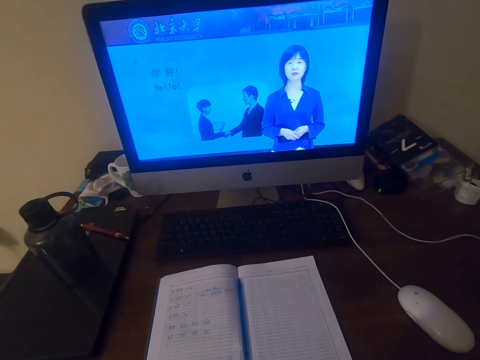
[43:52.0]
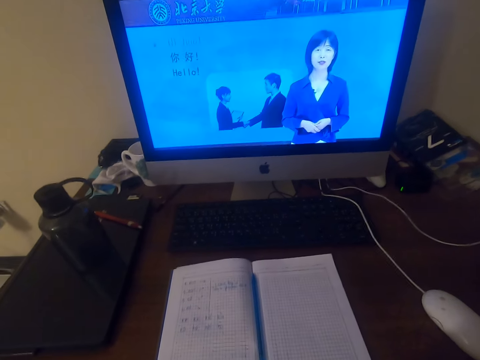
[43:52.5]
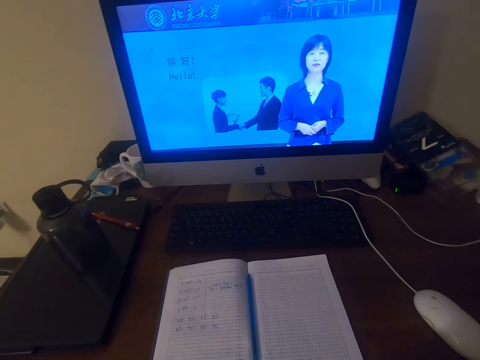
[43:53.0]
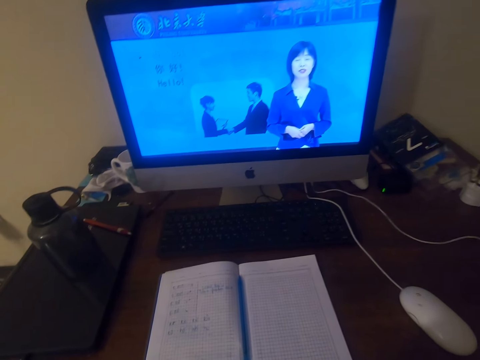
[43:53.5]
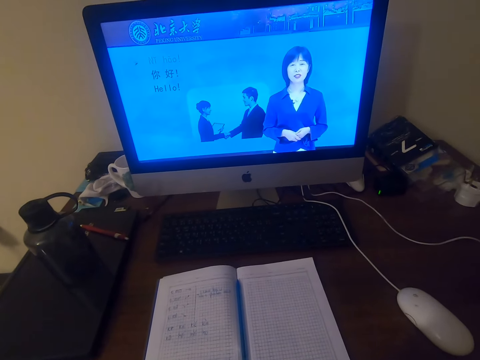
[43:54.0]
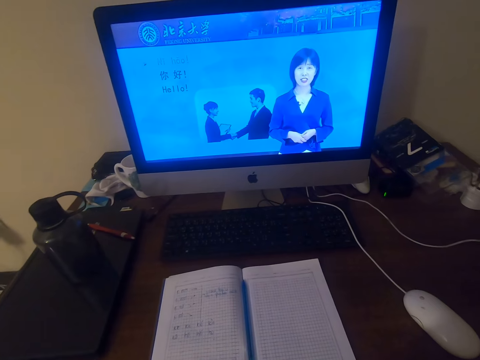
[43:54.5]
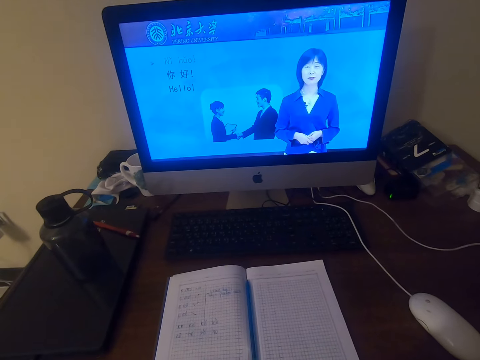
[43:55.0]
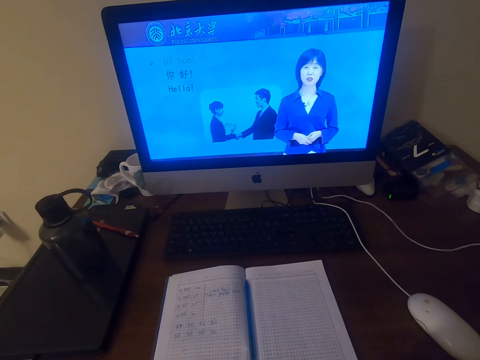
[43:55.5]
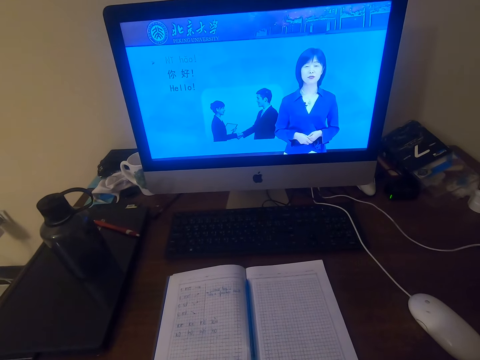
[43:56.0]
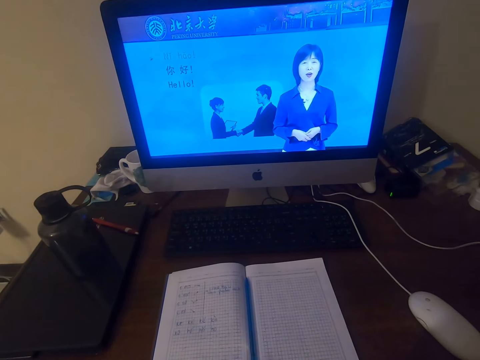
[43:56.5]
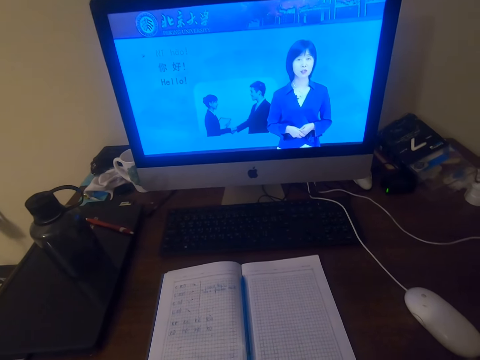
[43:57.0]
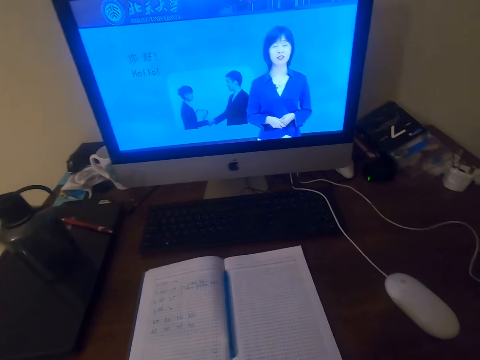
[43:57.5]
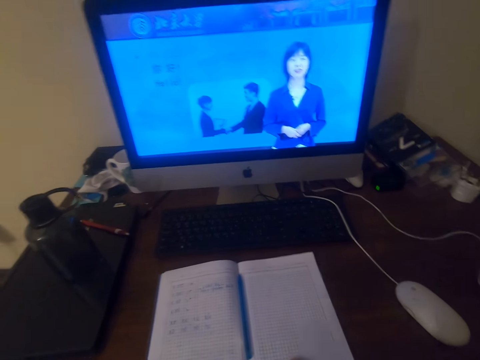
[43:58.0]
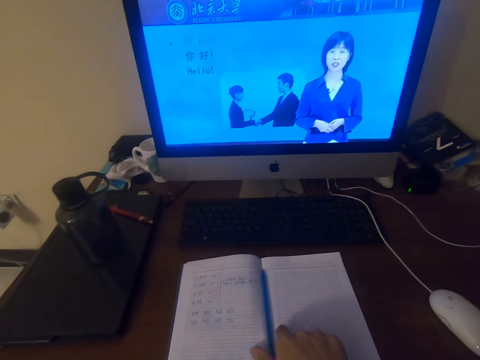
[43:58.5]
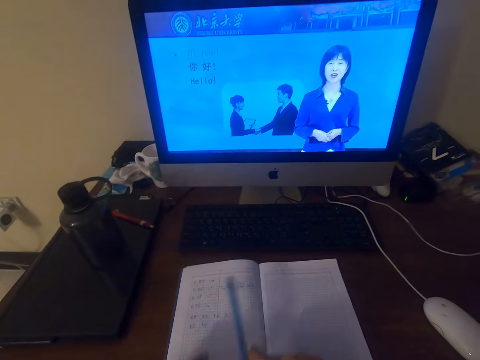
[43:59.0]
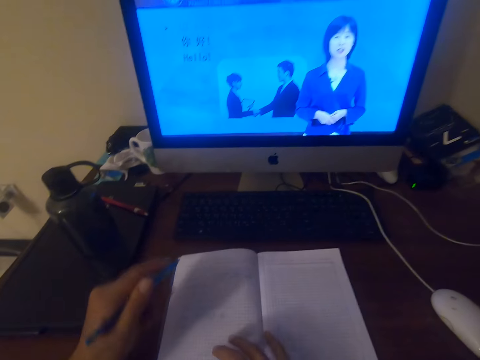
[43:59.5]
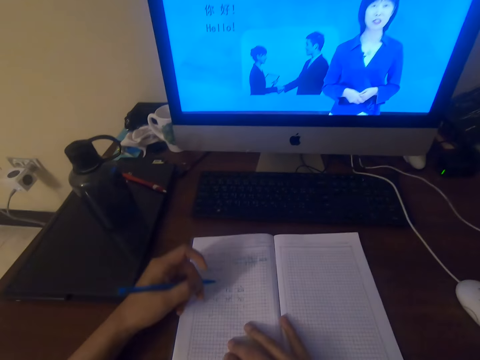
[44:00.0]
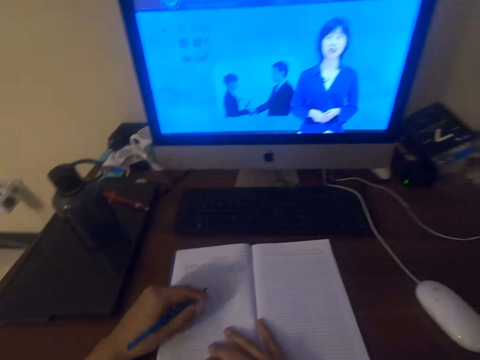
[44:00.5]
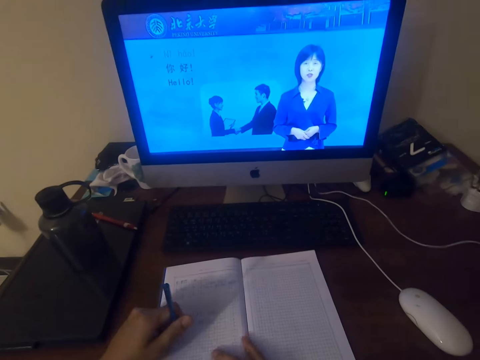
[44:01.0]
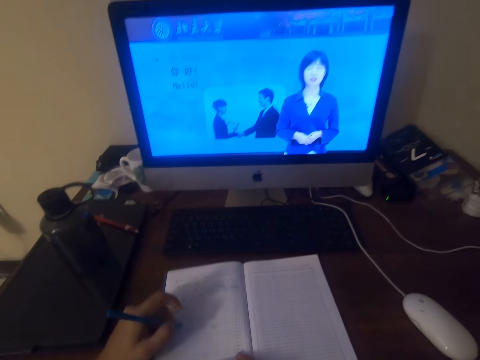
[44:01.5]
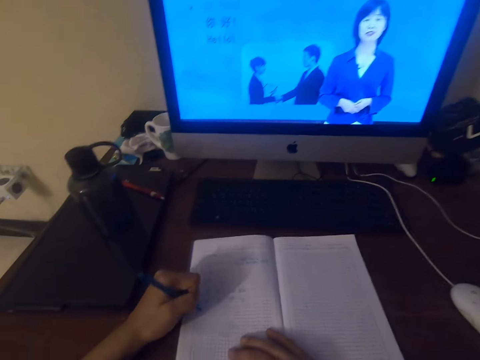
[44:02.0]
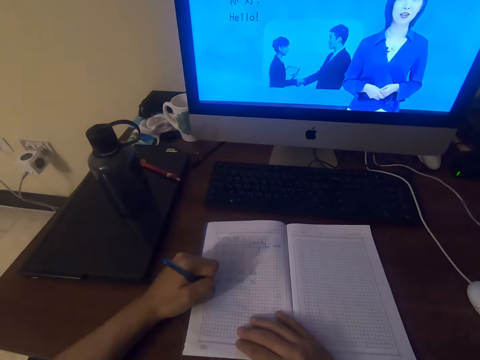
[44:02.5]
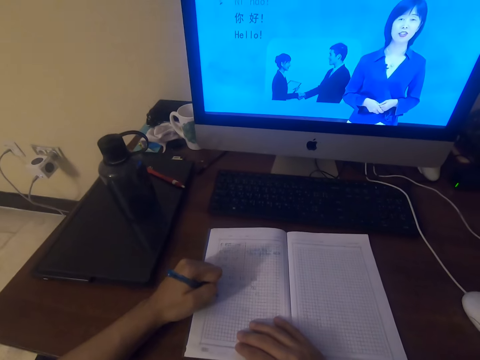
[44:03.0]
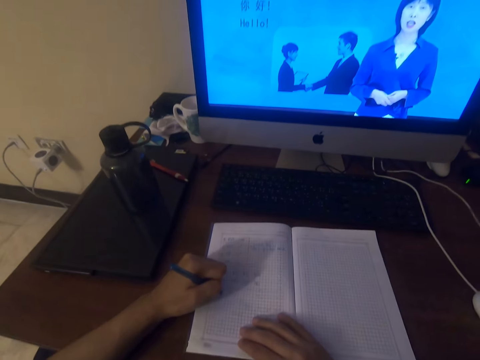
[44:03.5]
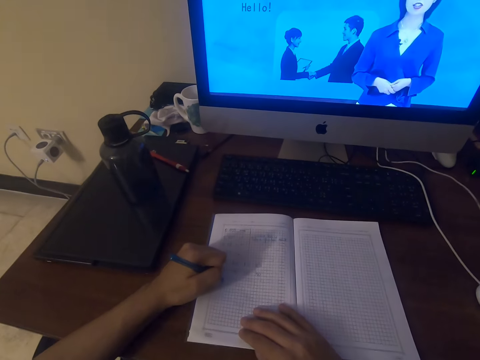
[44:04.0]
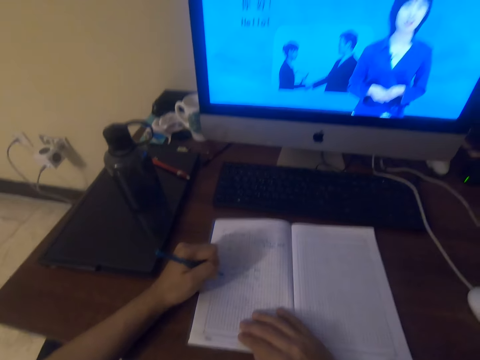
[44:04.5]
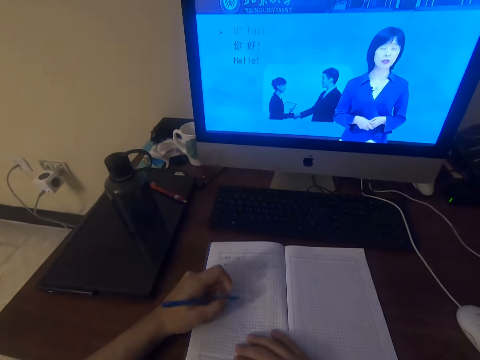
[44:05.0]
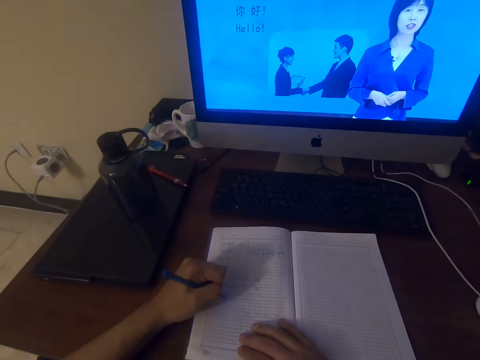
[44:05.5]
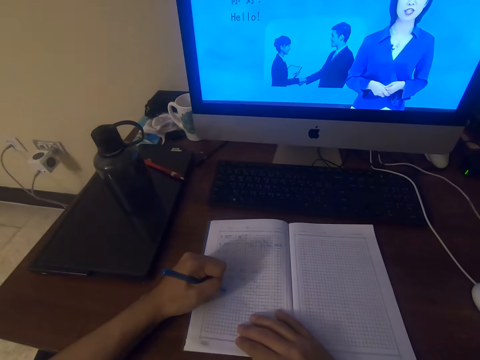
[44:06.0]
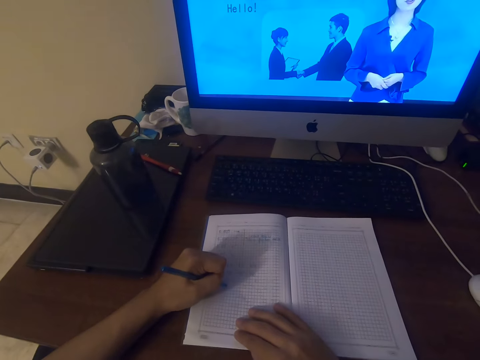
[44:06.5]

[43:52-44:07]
The camera wearer talks. They pick up a pen on the book on the table. They write something in the book.

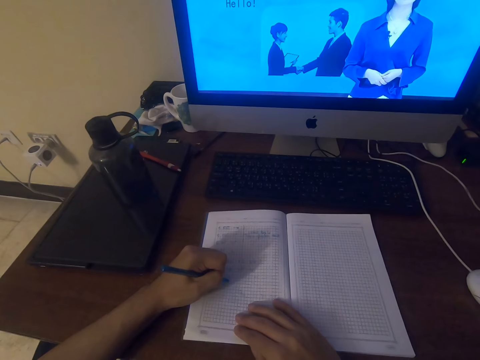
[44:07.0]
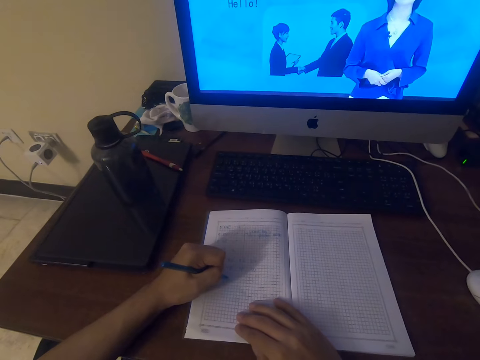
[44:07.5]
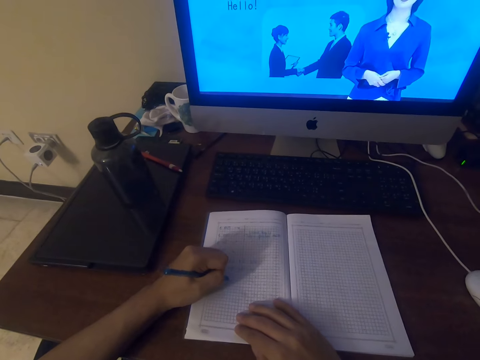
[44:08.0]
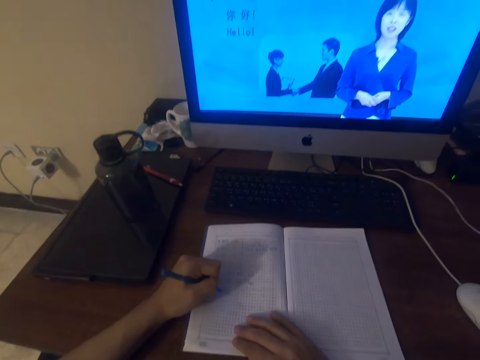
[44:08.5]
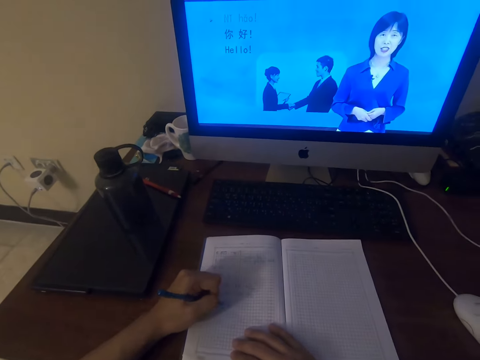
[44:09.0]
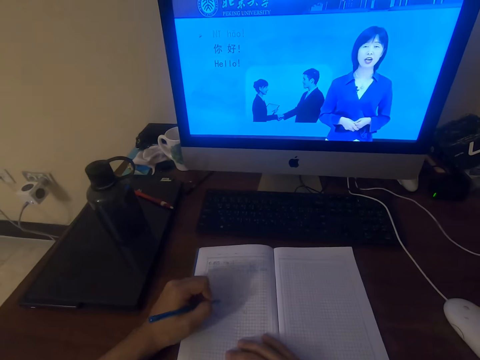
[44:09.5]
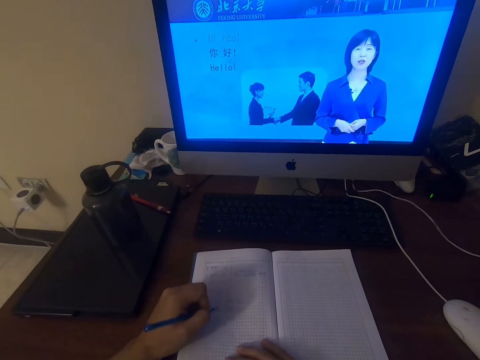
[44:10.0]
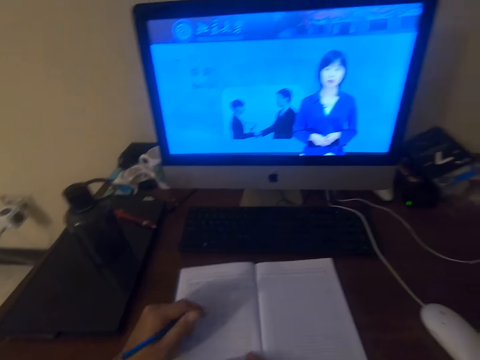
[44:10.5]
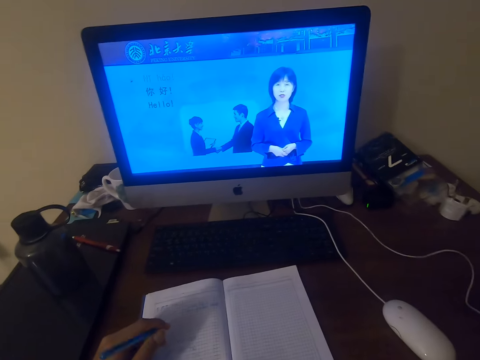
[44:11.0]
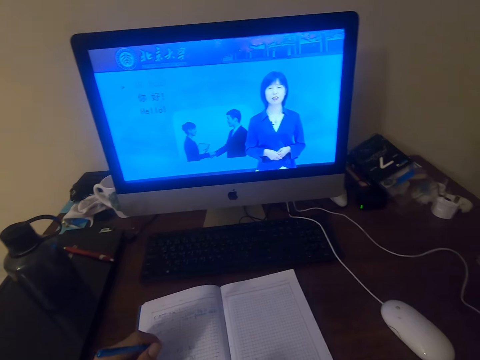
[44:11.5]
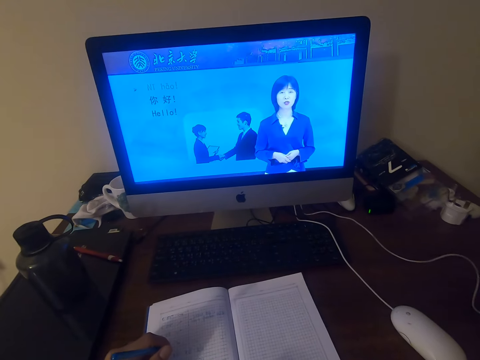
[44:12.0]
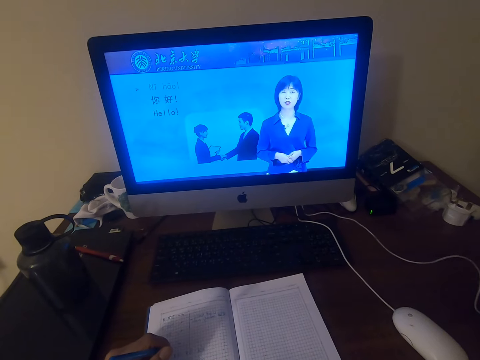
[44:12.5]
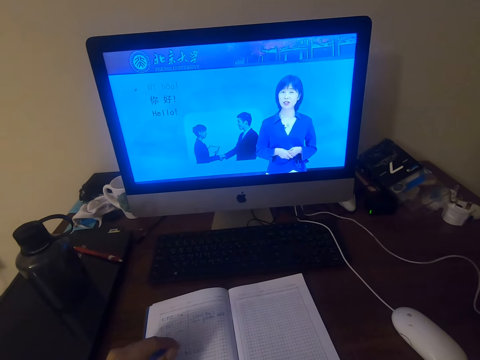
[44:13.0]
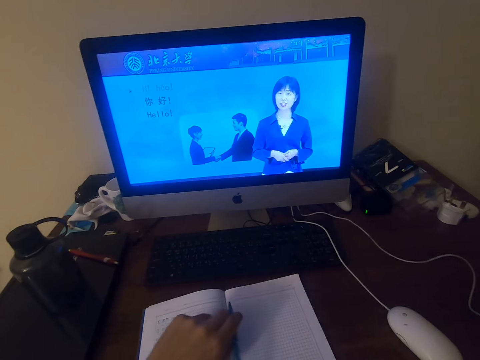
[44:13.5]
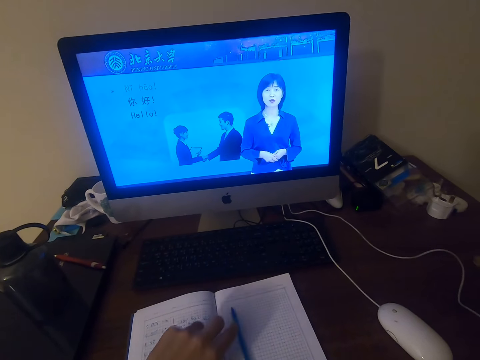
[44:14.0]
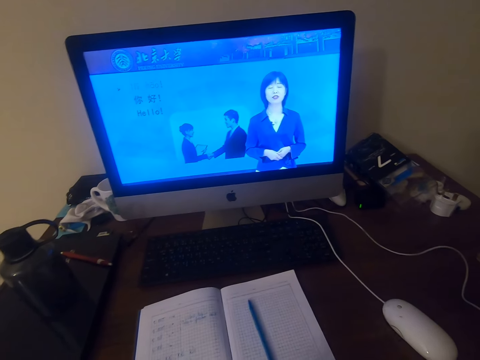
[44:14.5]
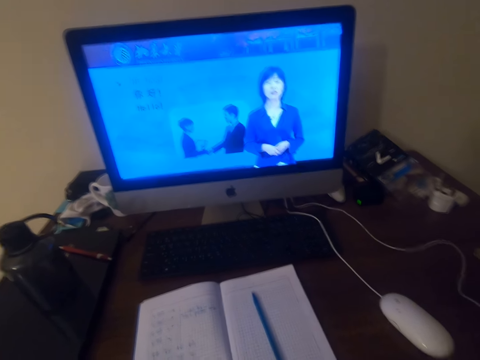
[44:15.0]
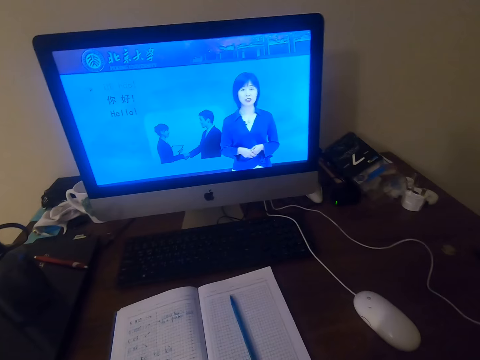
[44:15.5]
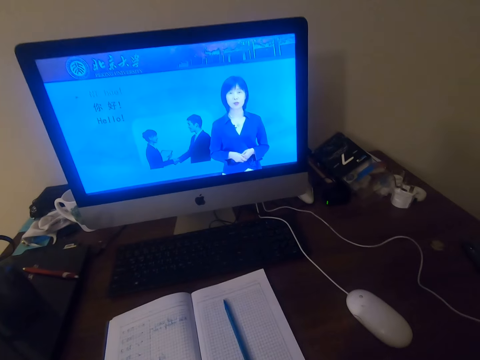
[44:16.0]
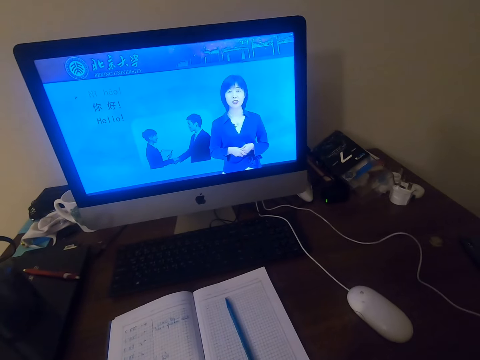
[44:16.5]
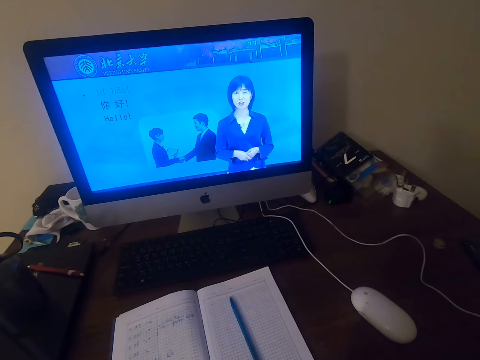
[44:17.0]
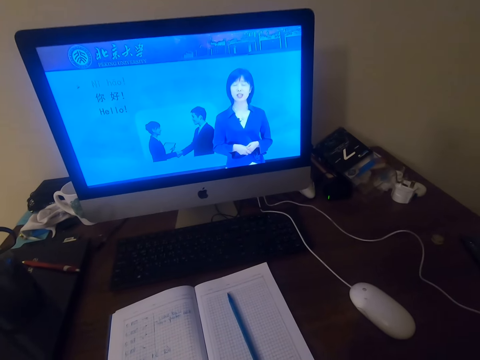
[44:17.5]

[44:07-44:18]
The camera wearer holds a pen with his left hand. He puts the pen on the book on the table. He watches the video in the desktop screen.
